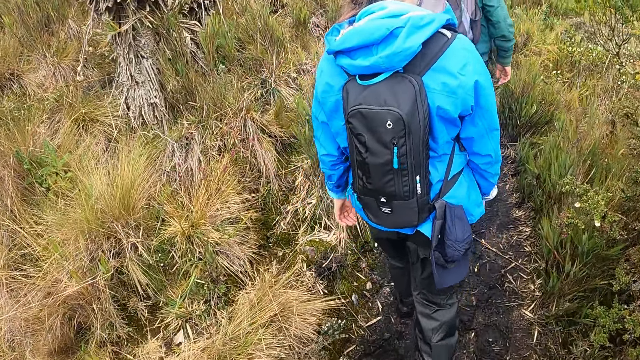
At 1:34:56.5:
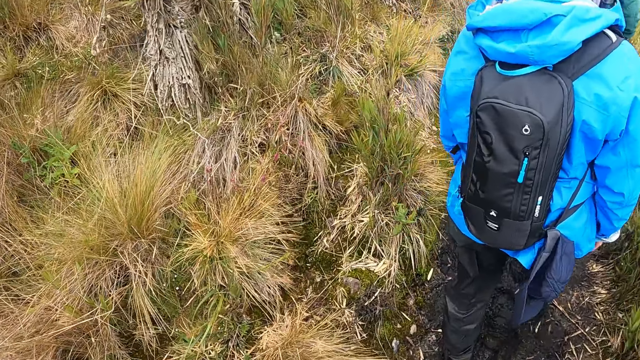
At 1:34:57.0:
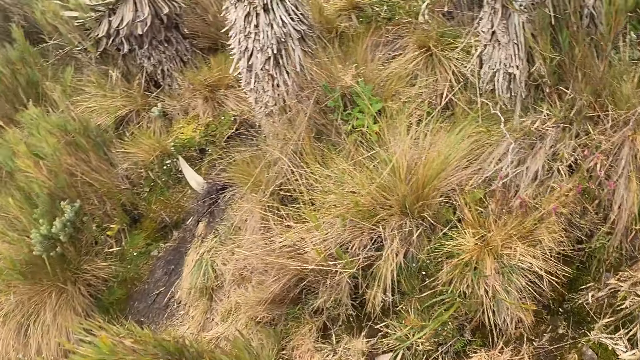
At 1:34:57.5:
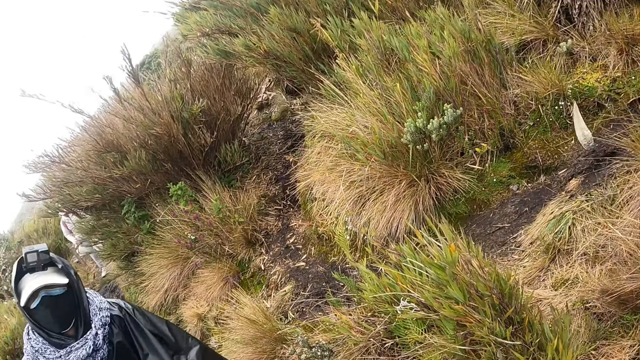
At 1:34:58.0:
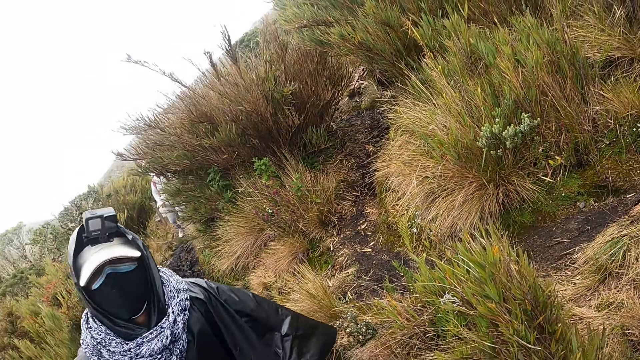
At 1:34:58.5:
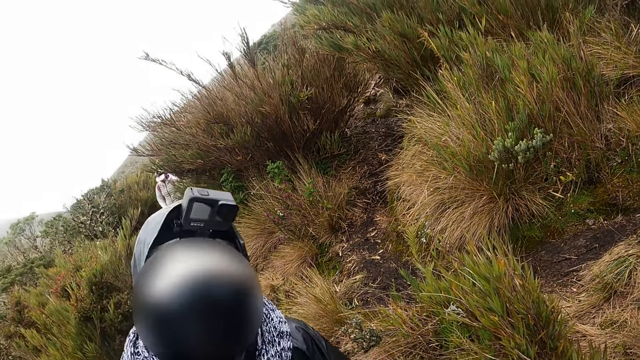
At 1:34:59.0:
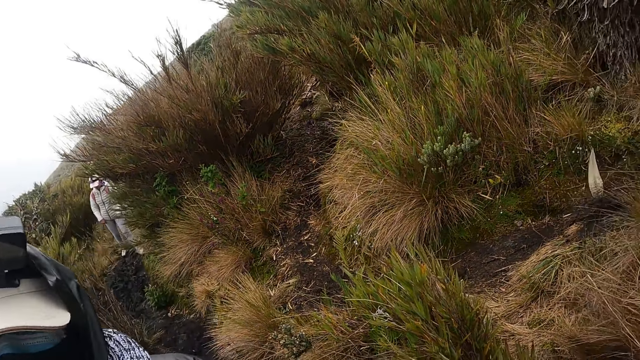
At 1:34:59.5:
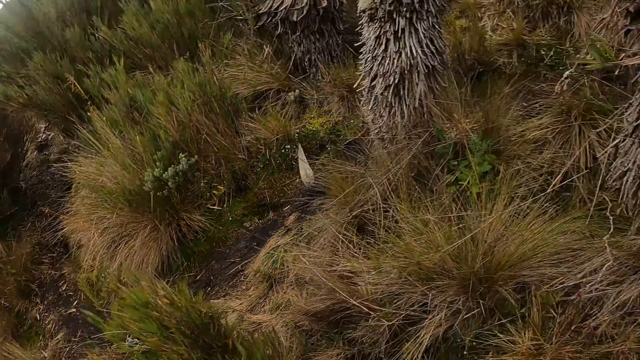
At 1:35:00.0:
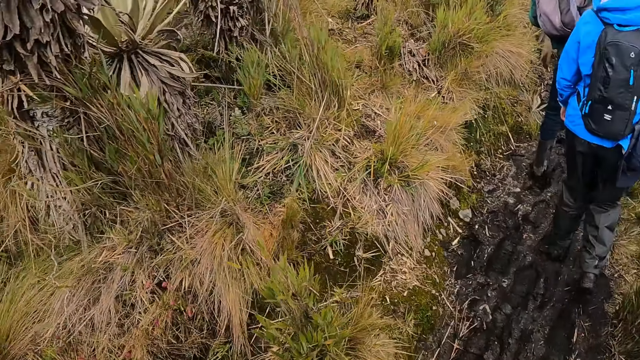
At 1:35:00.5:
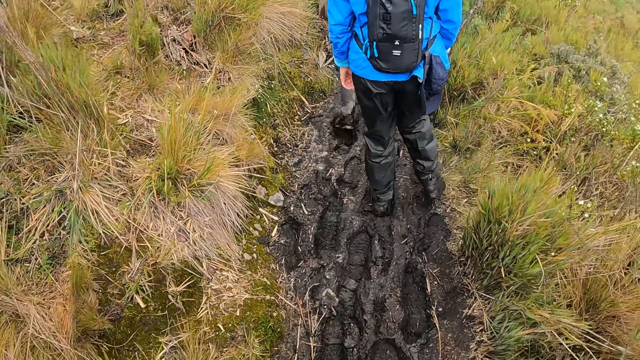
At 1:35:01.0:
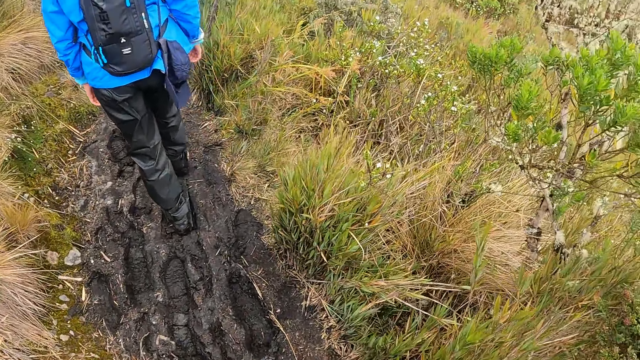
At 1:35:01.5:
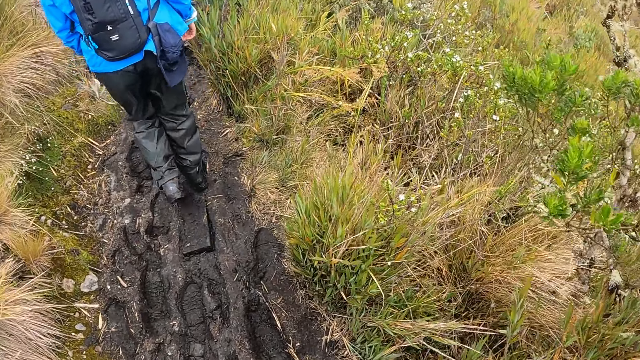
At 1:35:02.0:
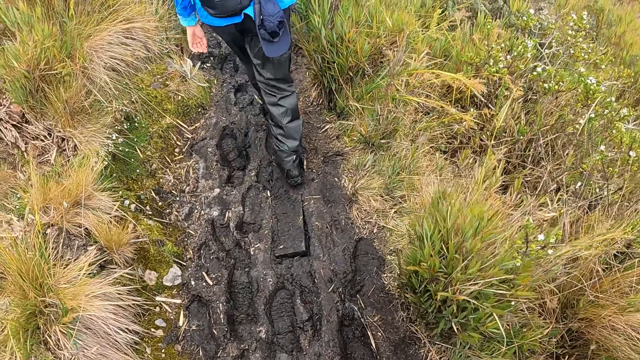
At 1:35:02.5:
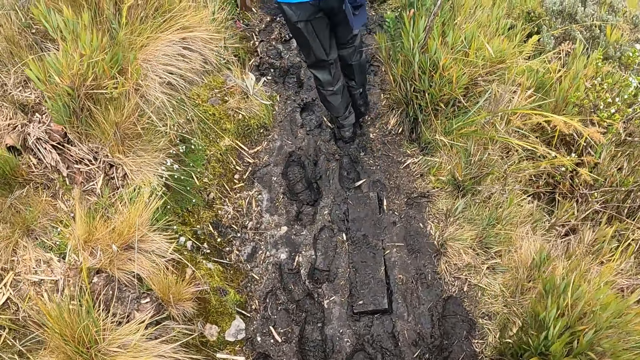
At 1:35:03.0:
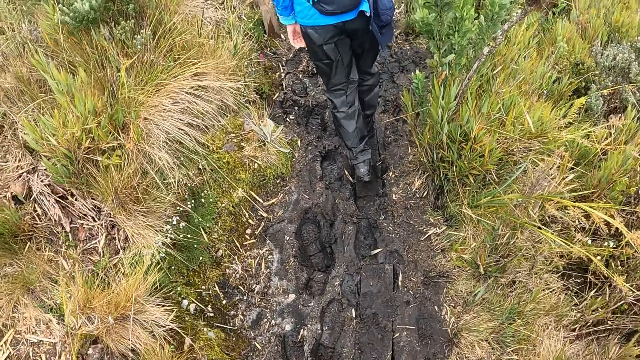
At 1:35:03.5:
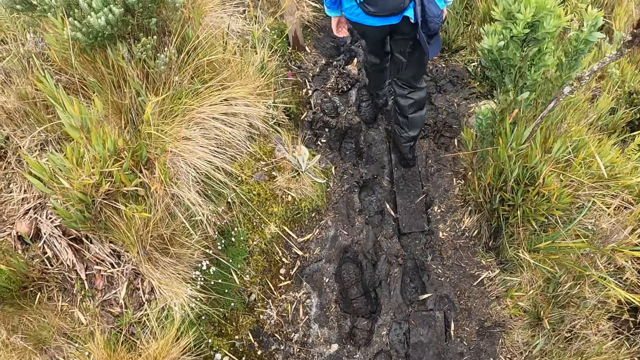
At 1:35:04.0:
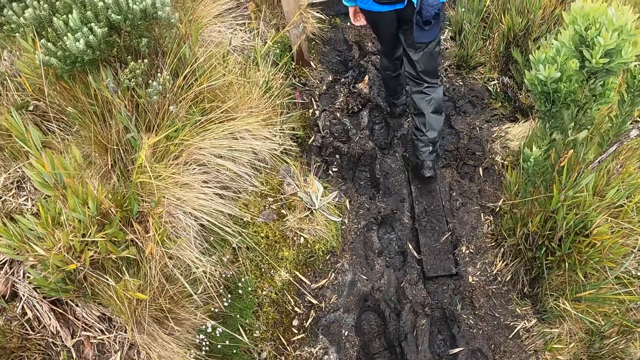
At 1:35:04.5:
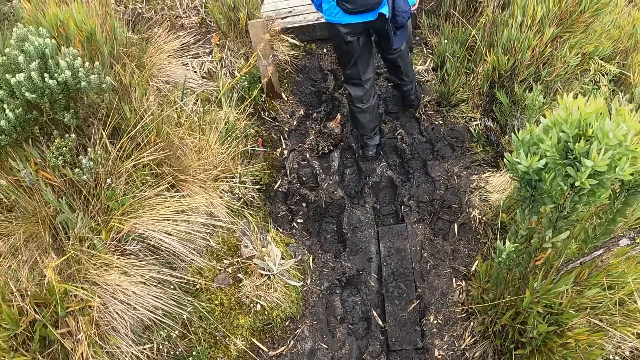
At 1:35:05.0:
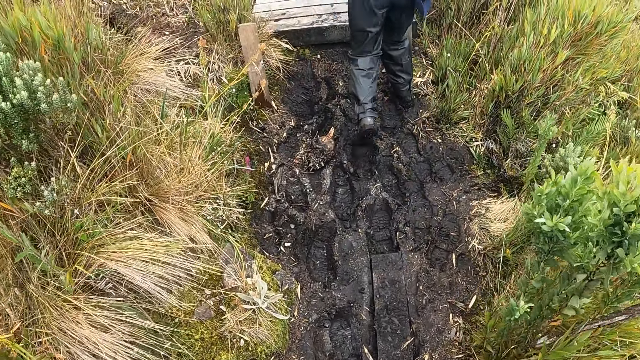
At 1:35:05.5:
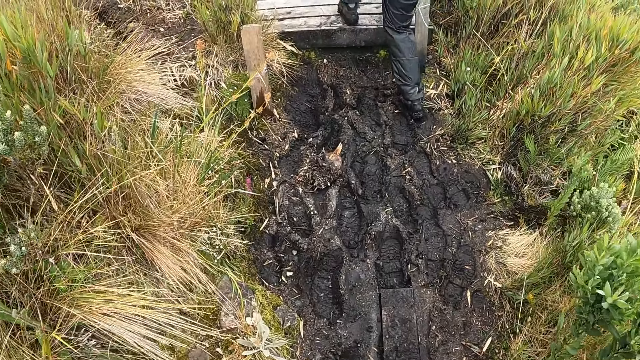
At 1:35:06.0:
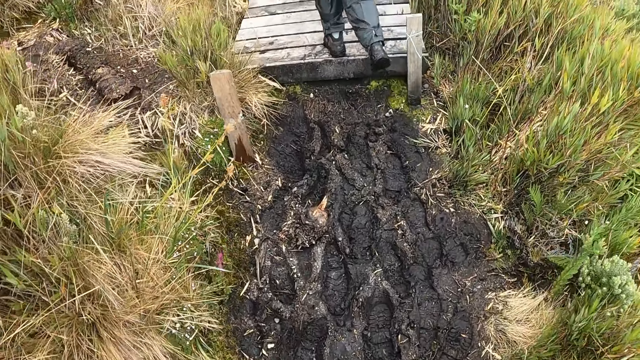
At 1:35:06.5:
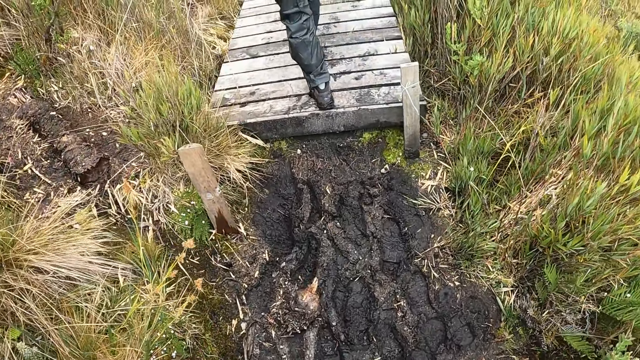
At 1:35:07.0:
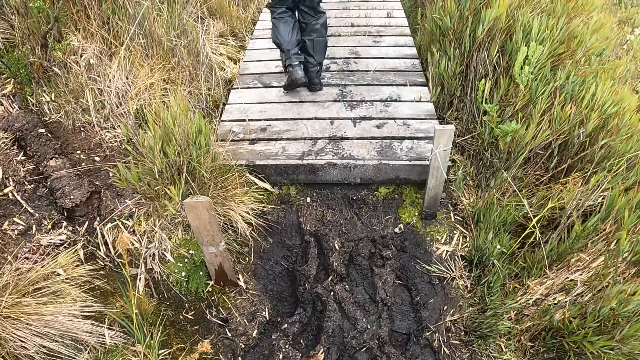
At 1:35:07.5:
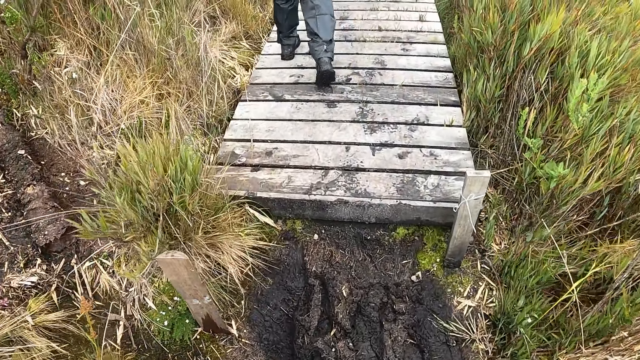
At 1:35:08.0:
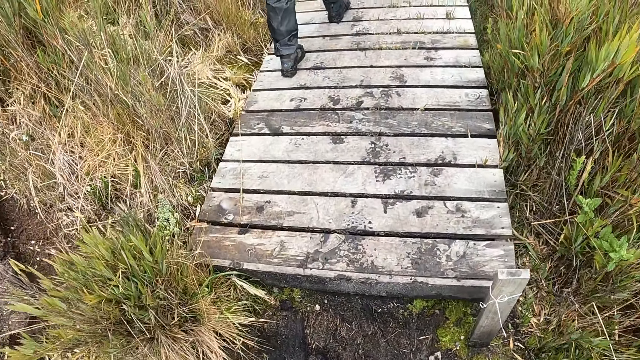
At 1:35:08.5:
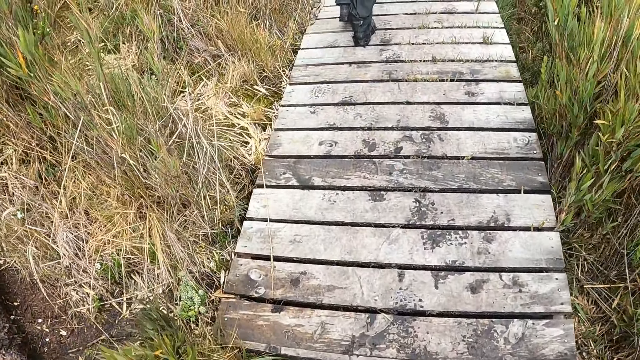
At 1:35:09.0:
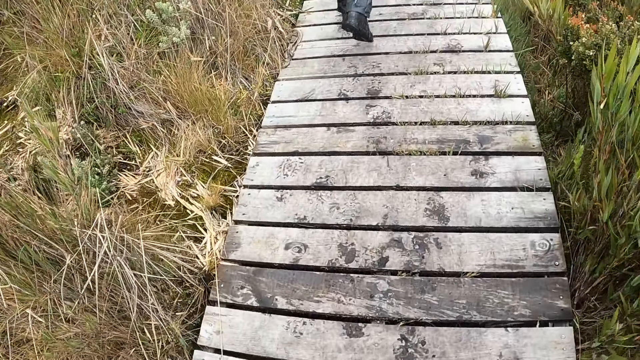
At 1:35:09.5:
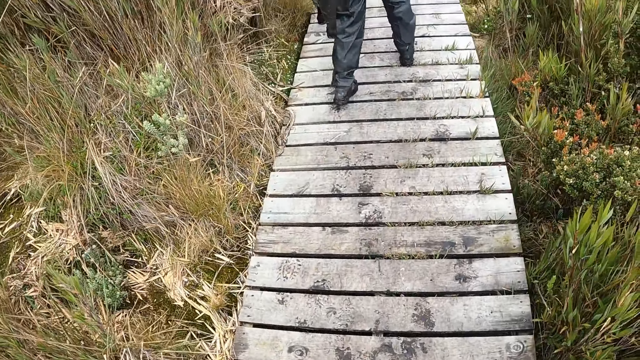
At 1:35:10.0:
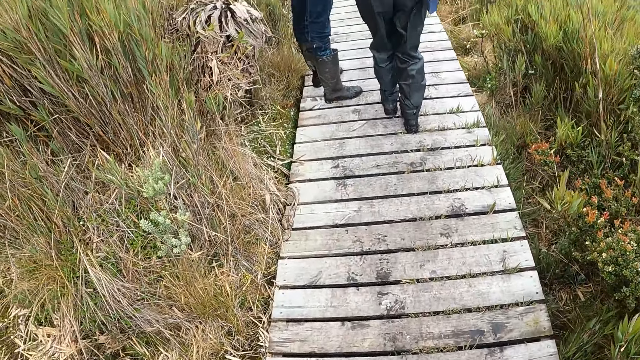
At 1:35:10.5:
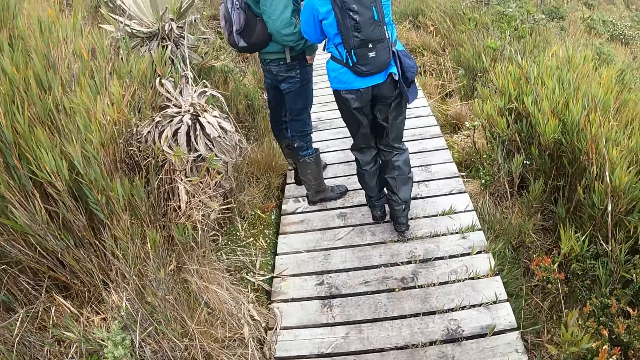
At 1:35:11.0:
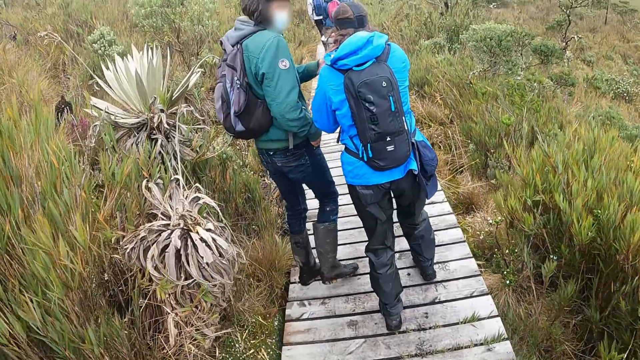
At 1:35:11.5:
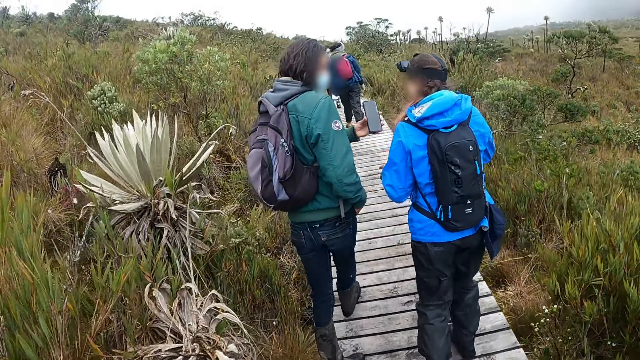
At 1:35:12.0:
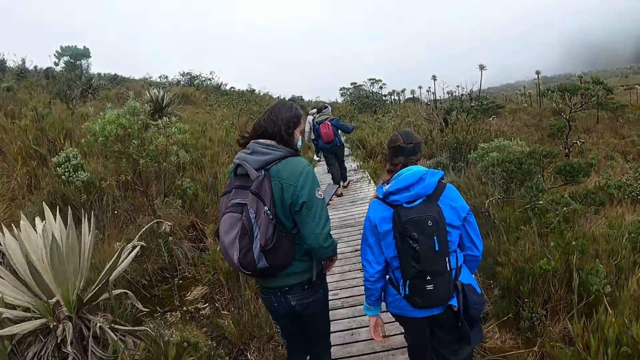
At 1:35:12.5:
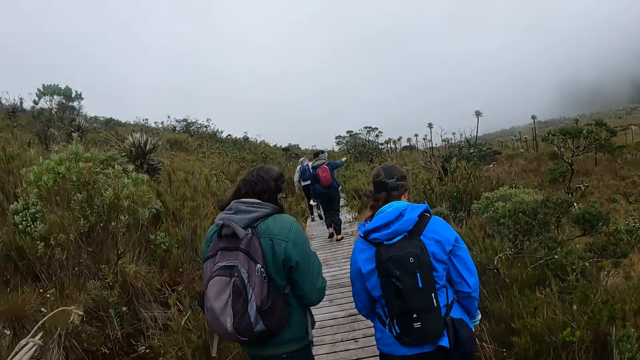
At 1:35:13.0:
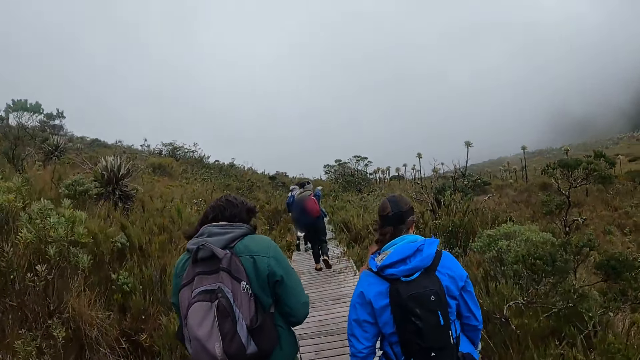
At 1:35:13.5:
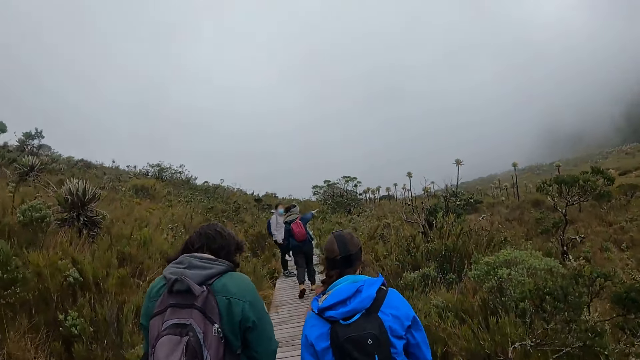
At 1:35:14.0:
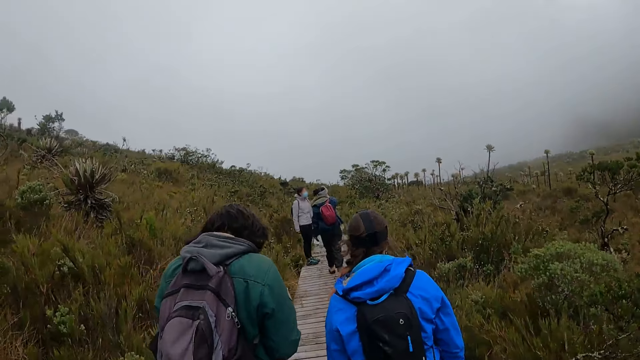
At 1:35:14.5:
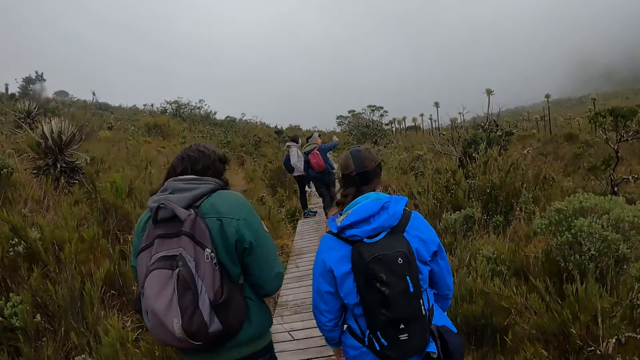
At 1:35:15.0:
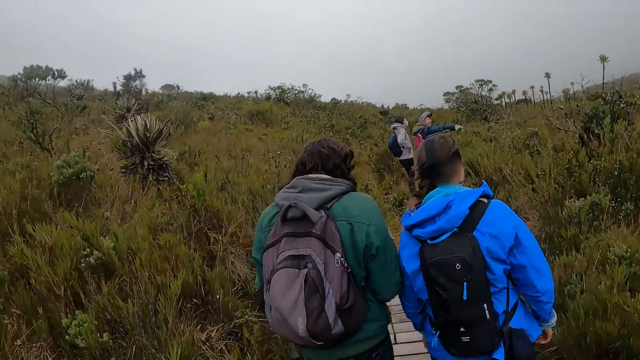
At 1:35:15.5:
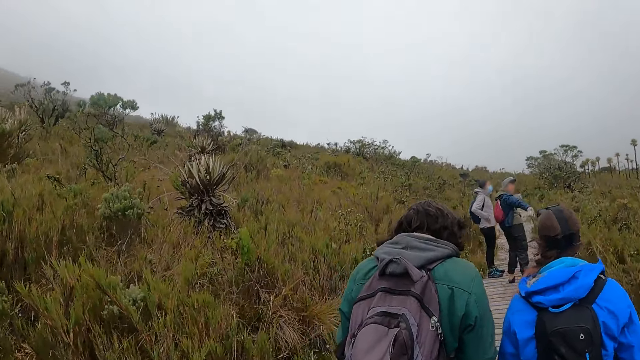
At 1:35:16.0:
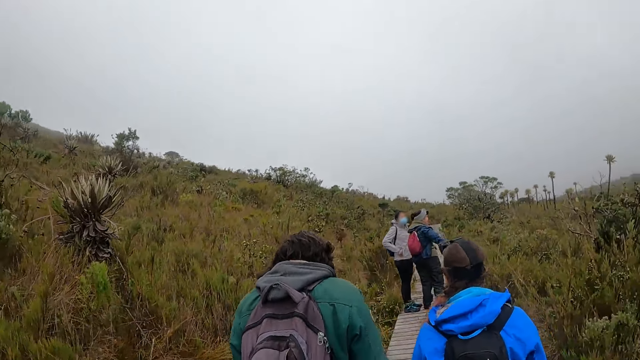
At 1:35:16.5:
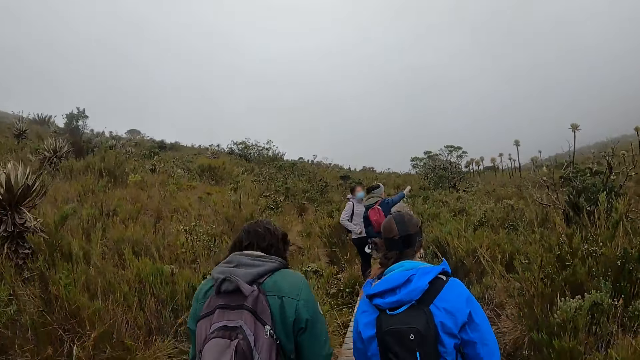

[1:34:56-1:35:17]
The camera wearer walks. The woman interacts with another woman. The other woman holds a phone in her left hand.
